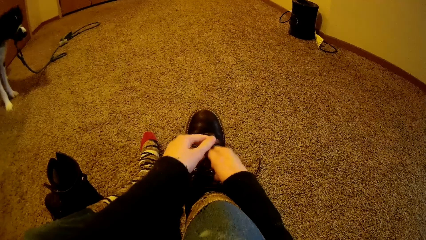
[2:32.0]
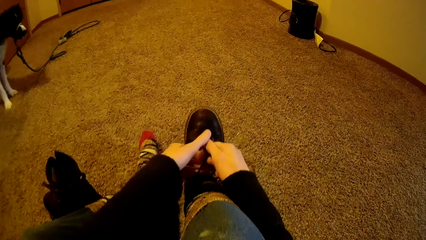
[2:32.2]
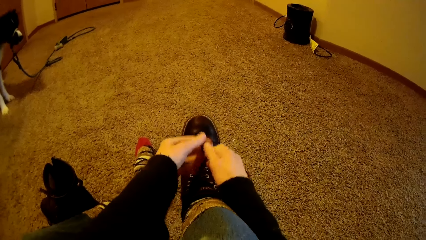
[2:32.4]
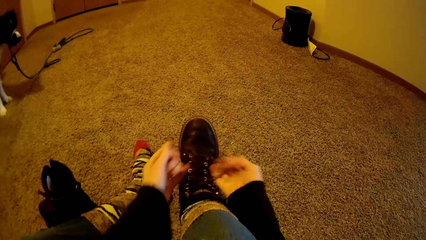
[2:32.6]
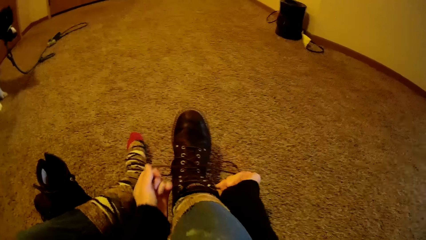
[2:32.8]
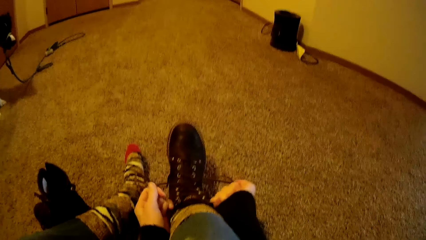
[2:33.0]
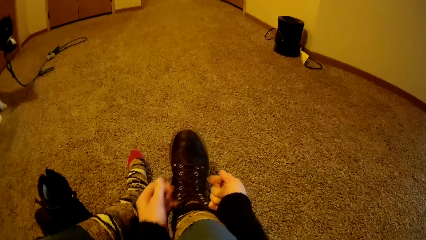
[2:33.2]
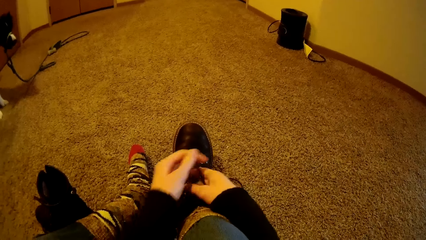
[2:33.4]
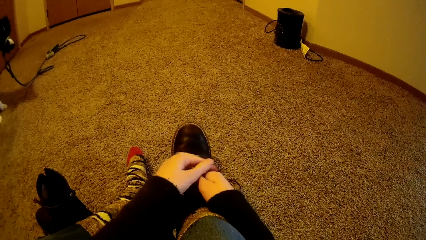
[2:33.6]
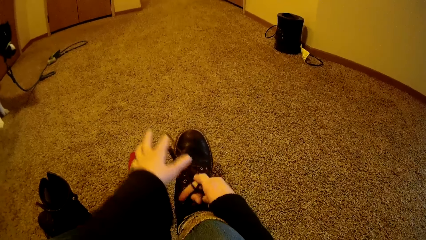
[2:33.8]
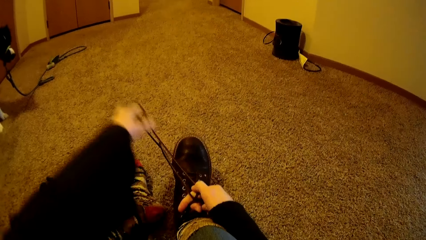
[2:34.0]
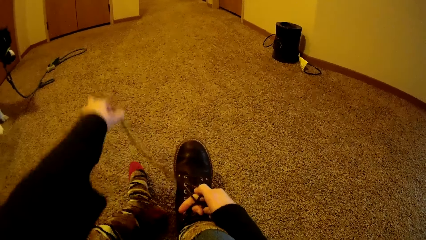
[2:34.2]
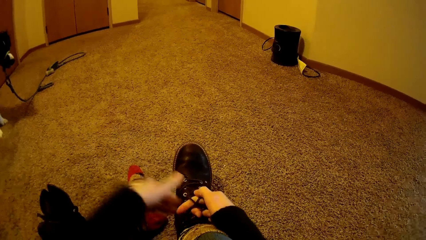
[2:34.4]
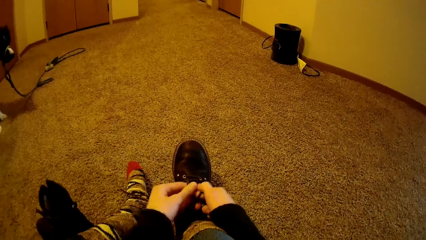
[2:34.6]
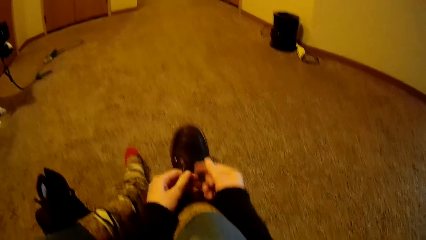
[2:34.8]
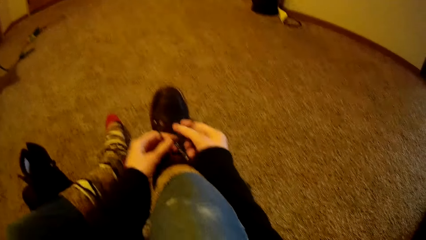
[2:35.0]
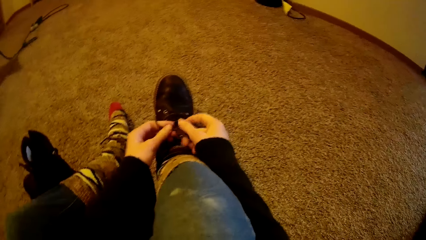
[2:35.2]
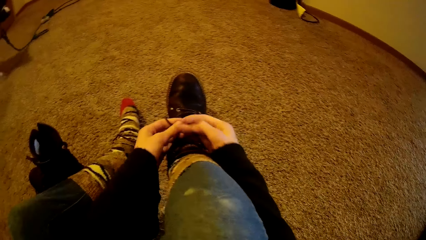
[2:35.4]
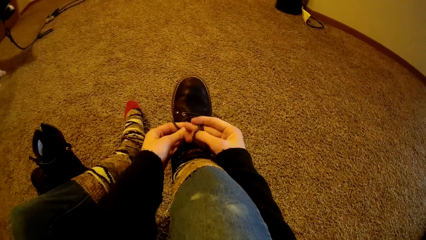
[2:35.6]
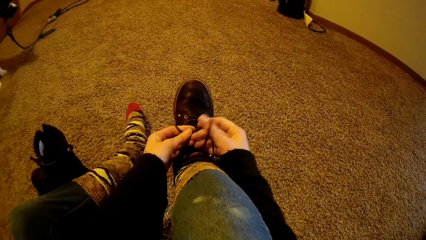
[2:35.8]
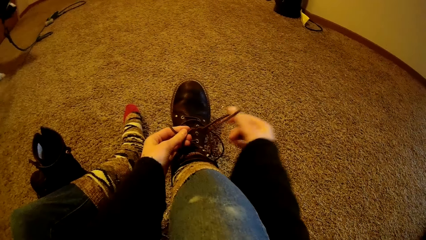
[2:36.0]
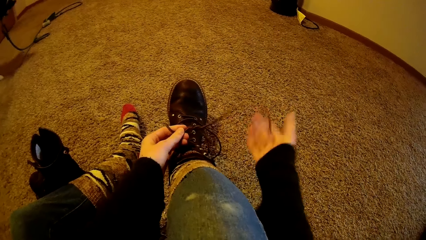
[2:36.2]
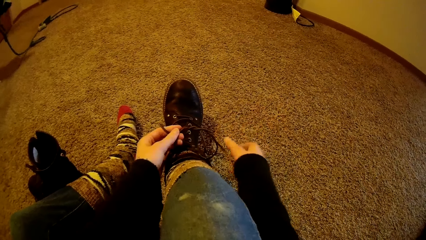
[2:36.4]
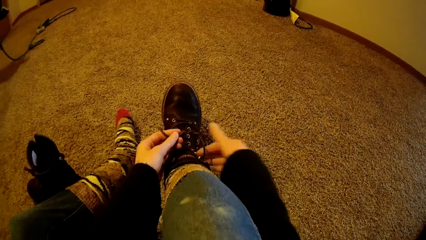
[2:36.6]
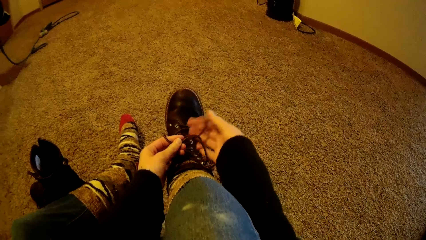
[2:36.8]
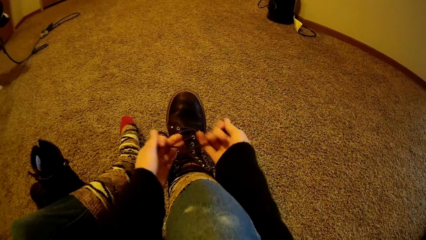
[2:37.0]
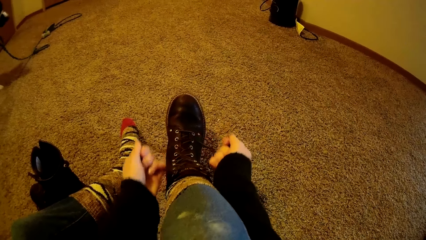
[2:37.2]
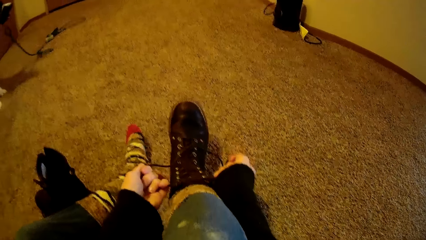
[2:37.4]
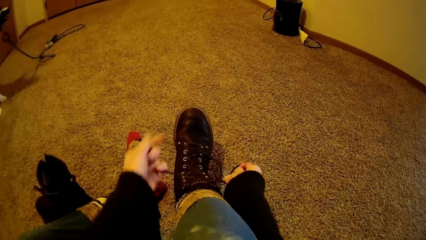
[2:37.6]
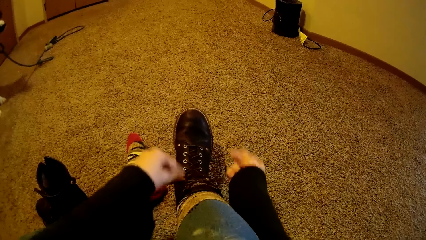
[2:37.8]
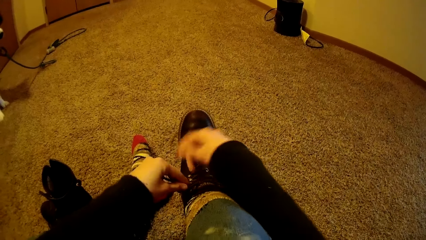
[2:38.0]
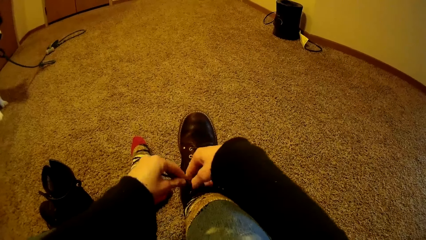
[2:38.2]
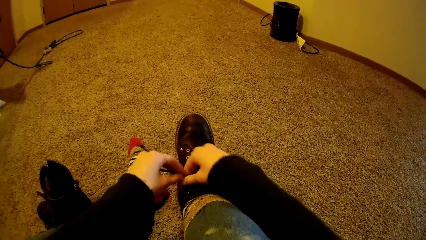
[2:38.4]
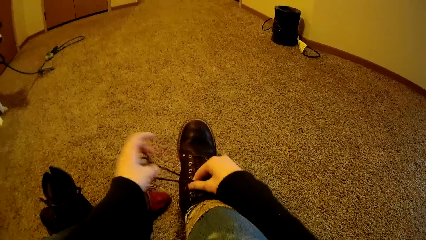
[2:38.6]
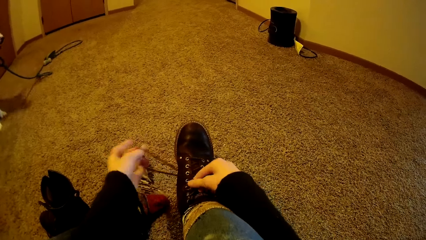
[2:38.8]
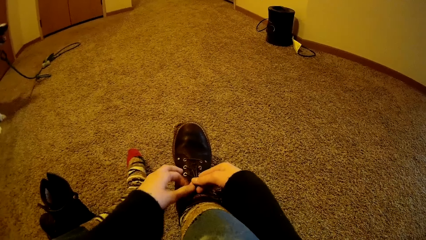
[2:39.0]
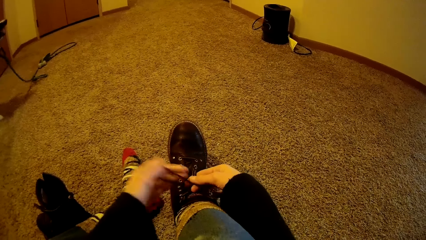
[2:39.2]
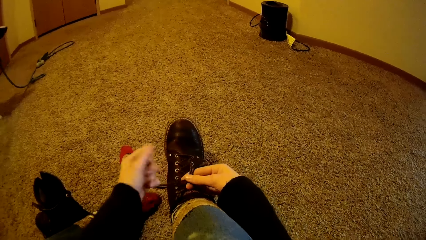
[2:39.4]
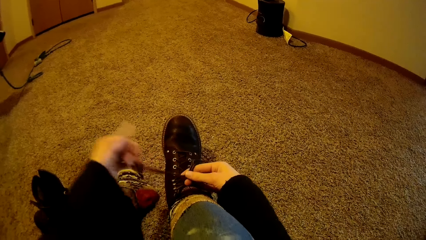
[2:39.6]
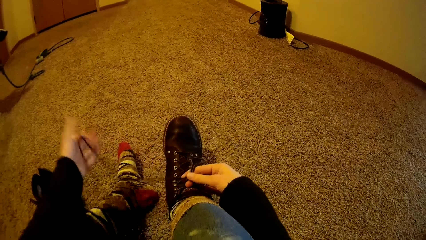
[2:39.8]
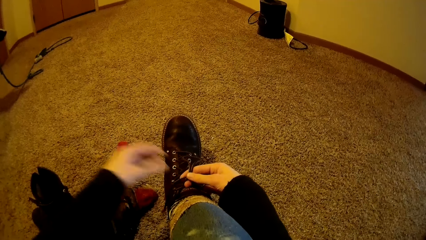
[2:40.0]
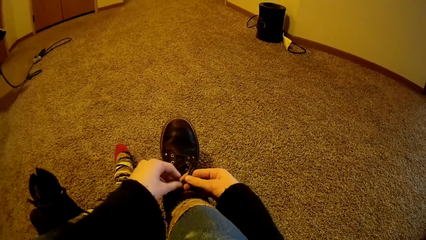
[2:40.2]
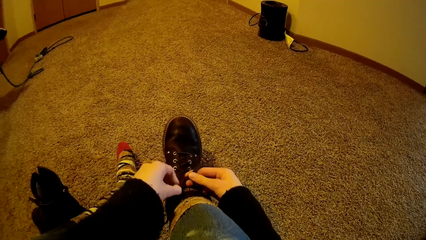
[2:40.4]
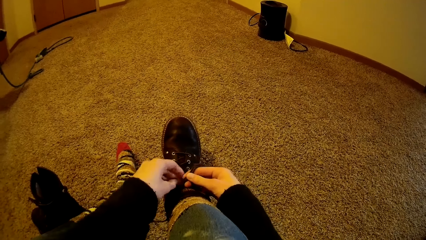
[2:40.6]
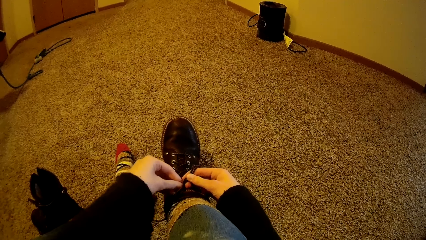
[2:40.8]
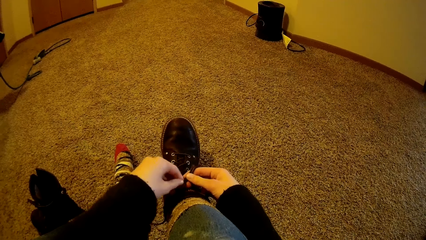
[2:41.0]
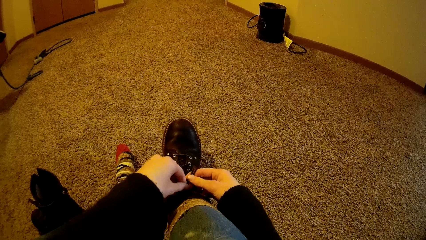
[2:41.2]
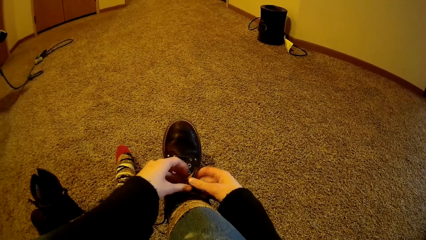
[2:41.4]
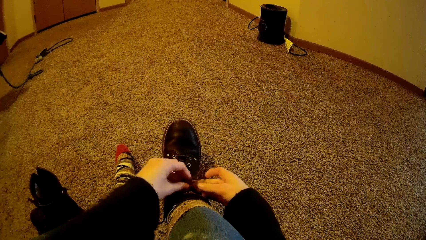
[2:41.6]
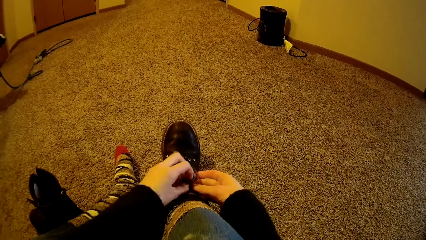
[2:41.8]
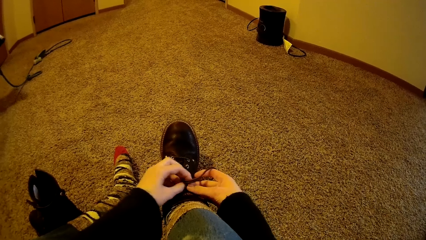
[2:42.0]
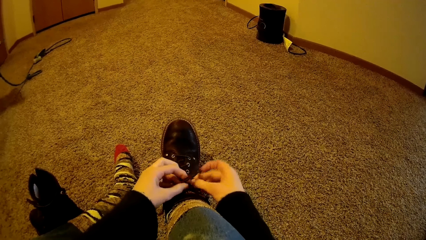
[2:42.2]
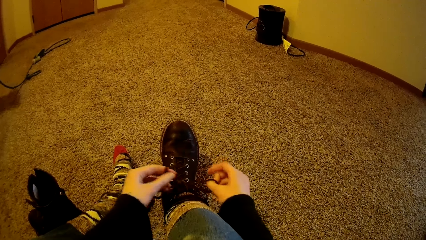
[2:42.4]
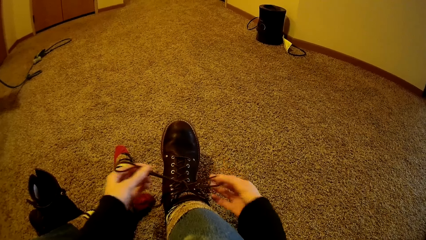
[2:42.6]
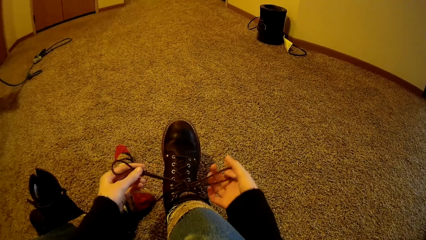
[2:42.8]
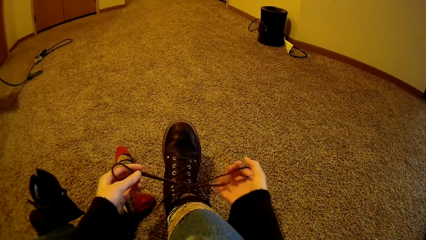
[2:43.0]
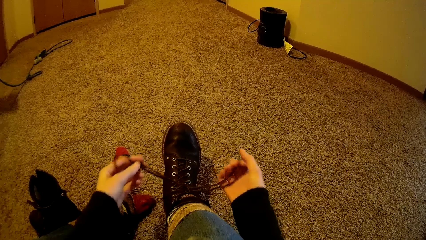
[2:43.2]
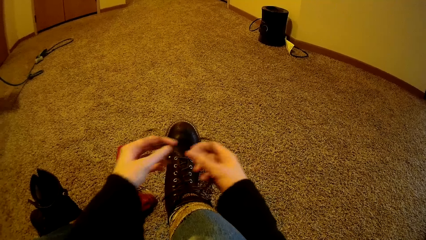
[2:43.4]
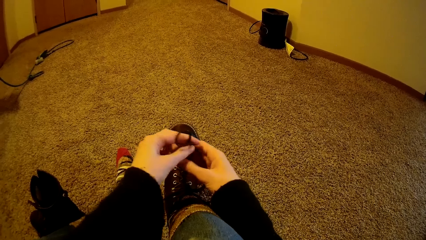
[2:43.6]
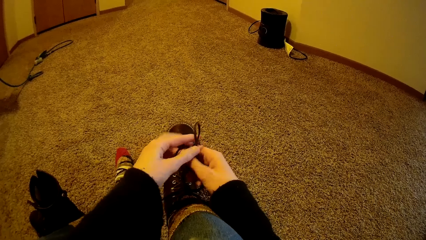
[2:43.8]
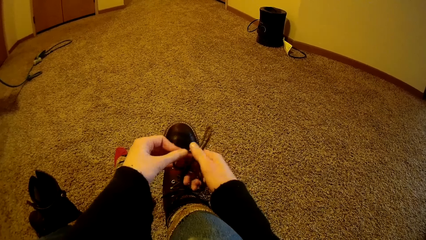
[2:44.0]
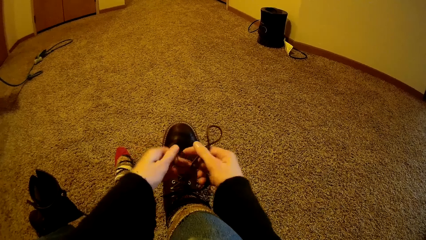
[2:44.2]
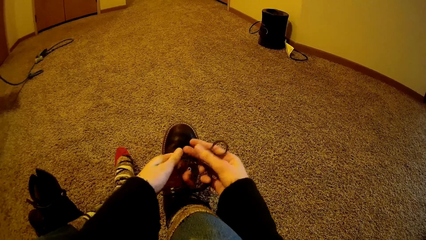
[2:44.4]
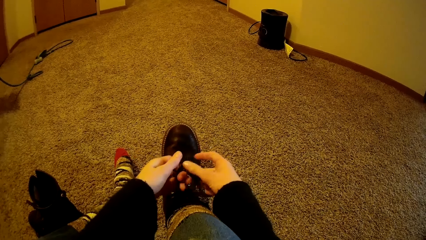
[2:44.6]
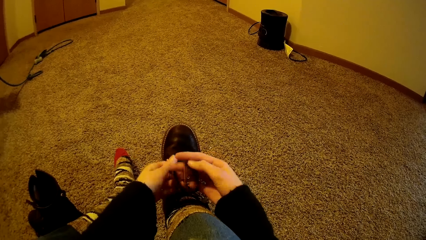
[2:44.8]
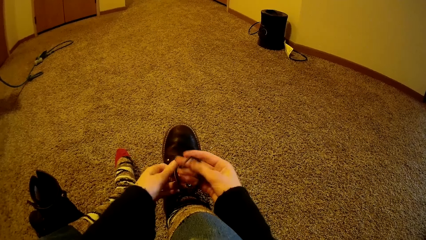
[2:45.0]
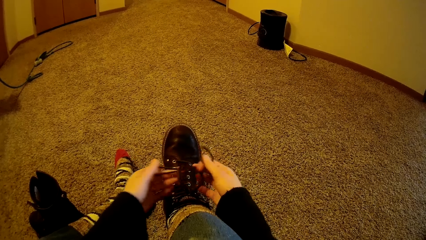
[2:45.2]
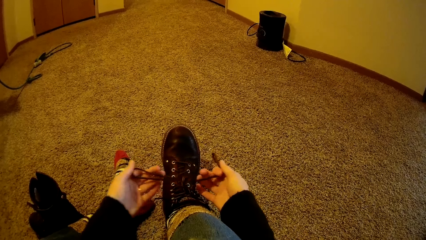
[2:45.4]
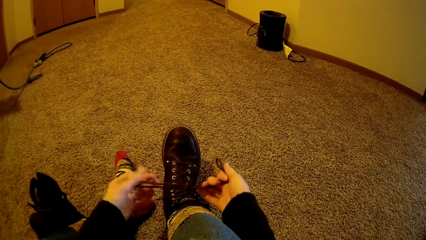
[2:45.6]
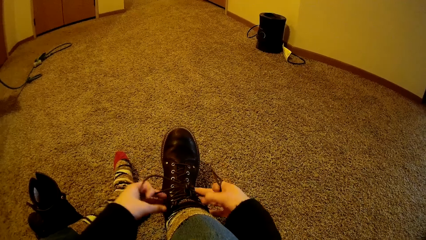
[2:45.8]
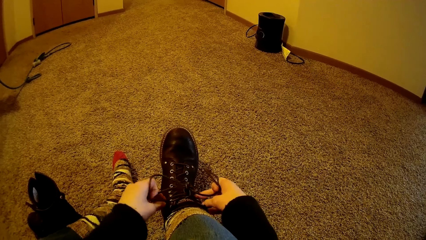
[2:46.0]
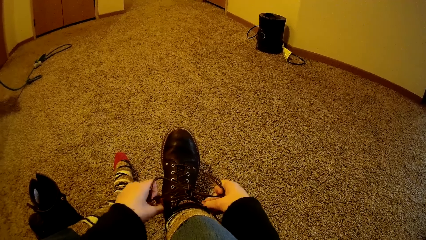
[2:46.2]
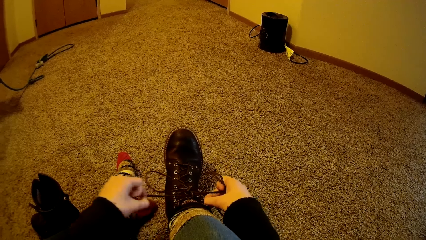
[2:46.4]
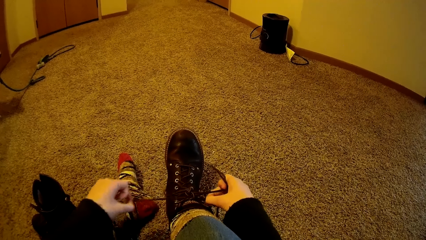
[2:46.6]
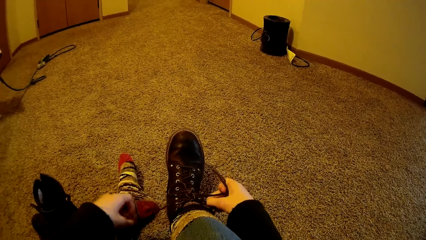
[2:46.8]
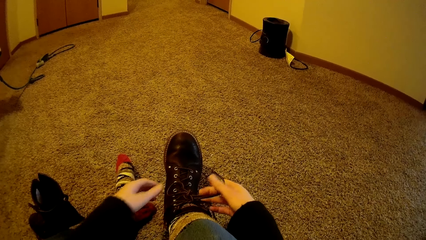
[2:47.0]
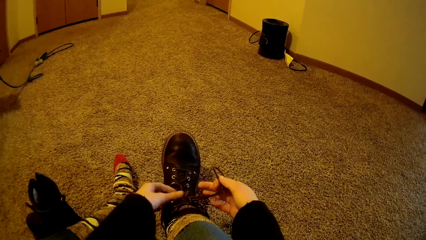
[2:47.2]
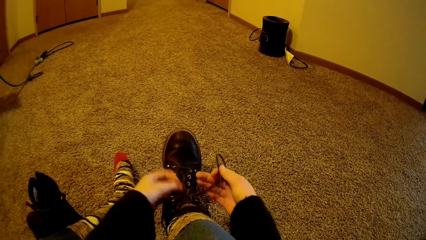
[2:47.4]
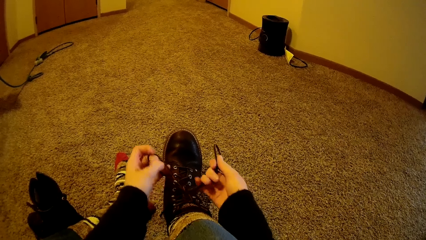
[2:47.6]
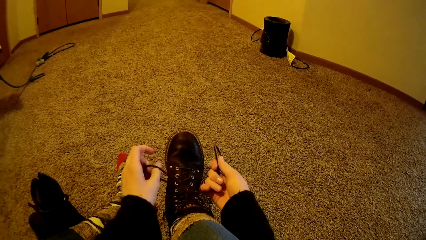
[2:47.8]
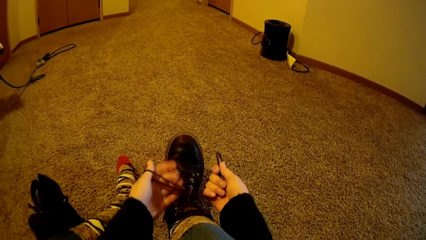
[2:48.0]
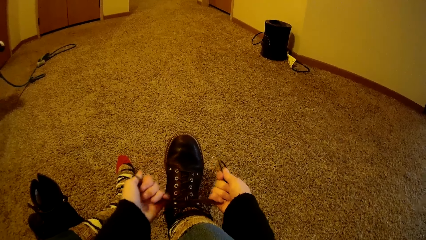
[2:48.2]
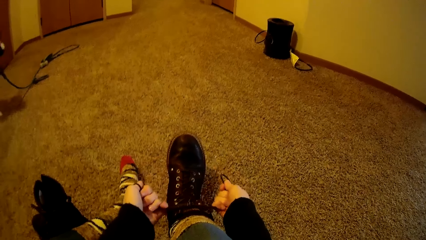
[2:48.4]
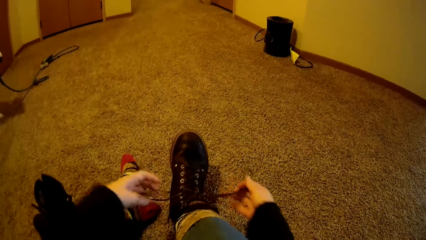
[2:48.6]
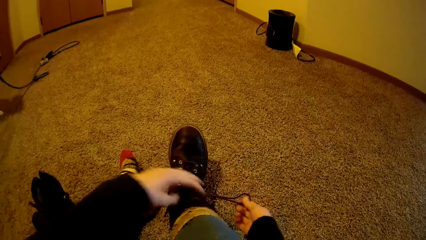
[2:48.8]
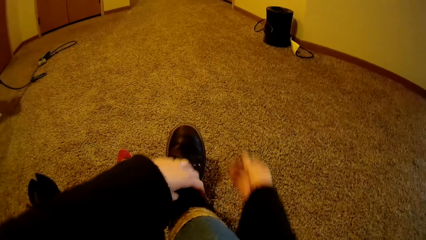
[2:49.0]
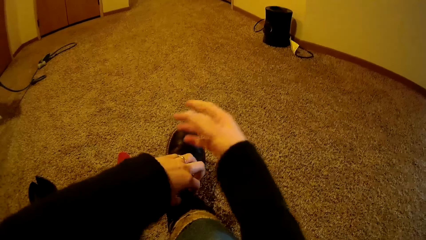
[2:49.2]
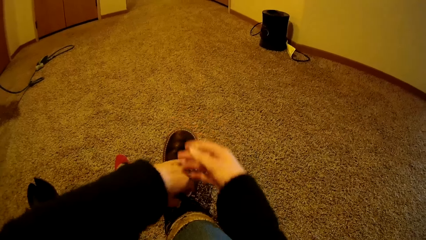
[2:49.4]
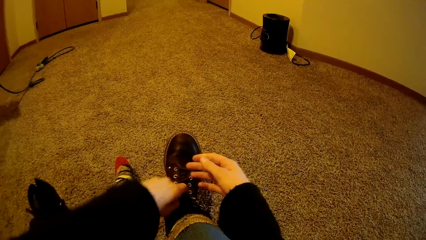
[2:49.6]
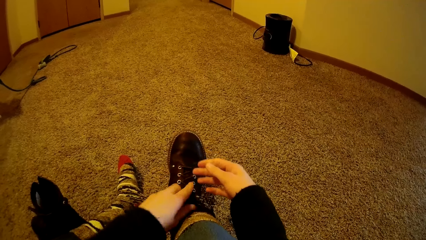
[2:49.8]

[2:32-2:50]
The camera wearer stretches the shoelace. They tie the shoelace. They tie the shoelace again.
